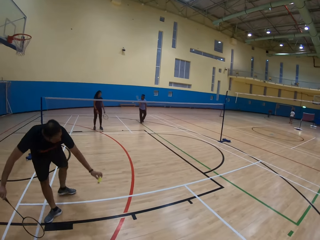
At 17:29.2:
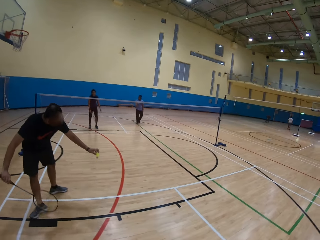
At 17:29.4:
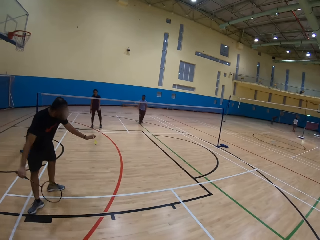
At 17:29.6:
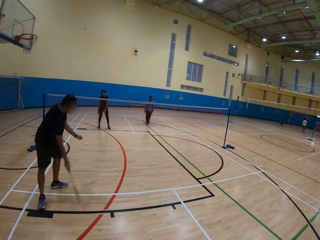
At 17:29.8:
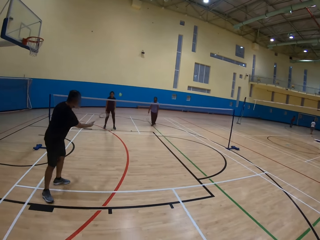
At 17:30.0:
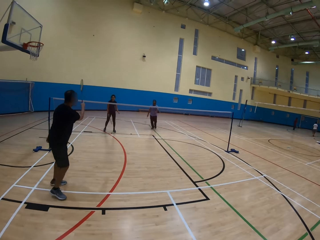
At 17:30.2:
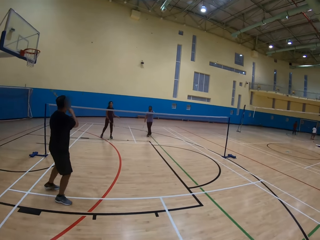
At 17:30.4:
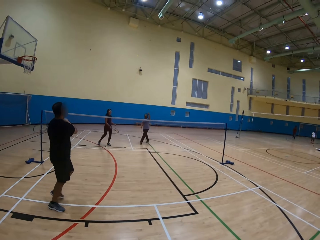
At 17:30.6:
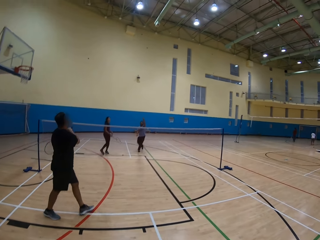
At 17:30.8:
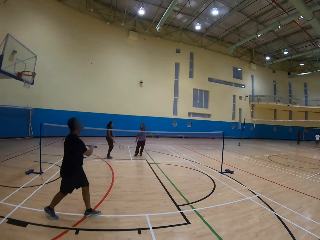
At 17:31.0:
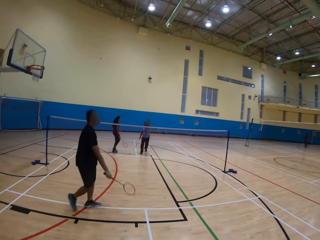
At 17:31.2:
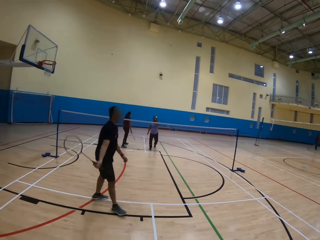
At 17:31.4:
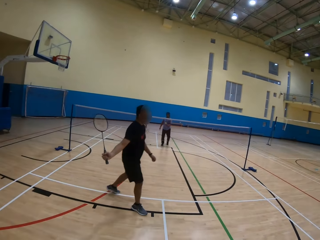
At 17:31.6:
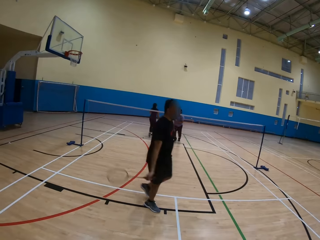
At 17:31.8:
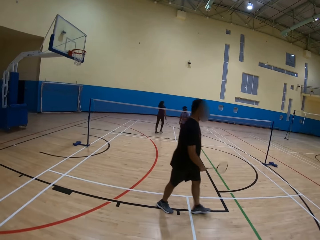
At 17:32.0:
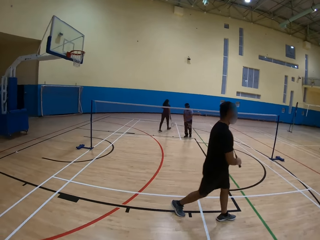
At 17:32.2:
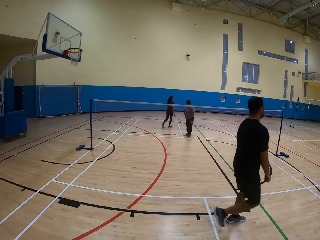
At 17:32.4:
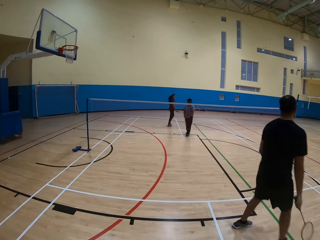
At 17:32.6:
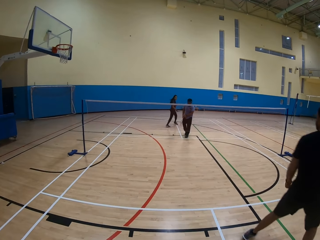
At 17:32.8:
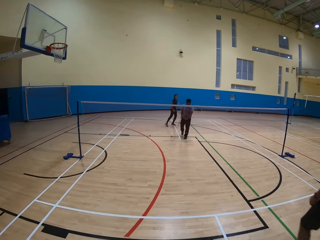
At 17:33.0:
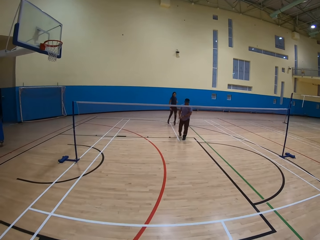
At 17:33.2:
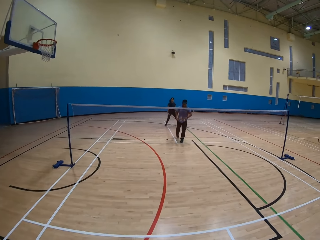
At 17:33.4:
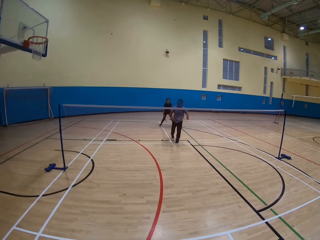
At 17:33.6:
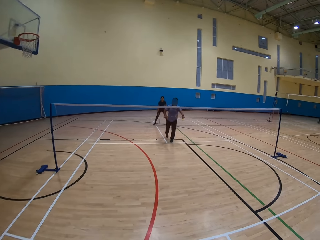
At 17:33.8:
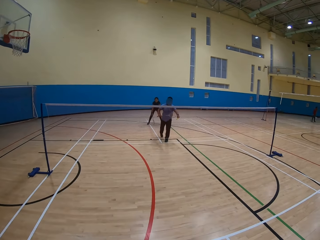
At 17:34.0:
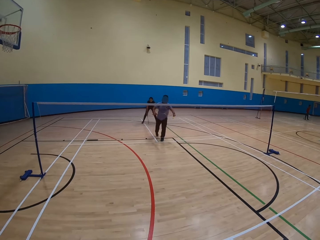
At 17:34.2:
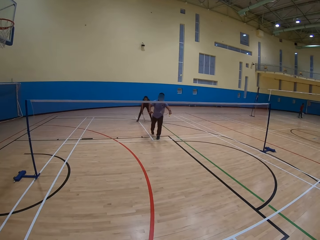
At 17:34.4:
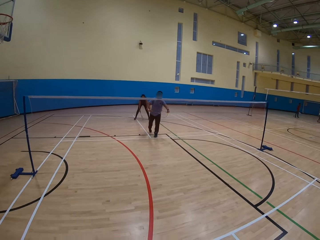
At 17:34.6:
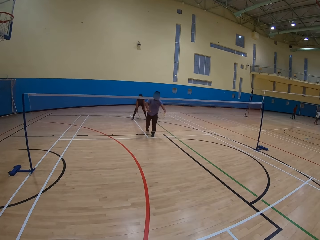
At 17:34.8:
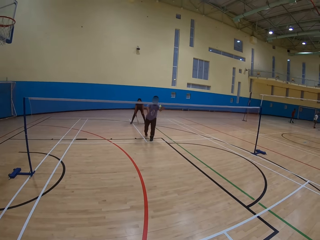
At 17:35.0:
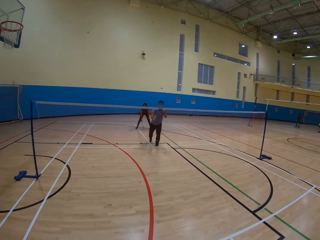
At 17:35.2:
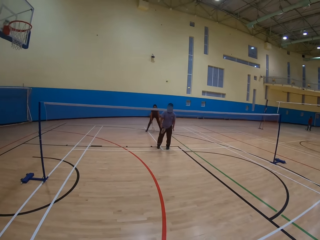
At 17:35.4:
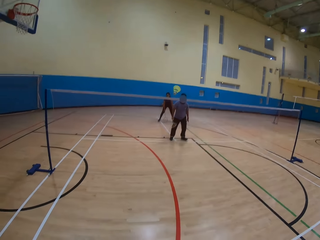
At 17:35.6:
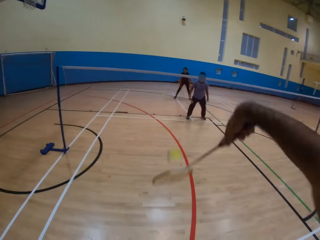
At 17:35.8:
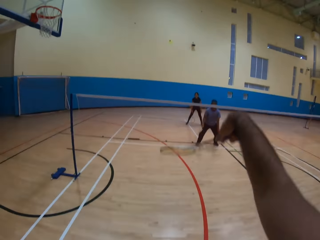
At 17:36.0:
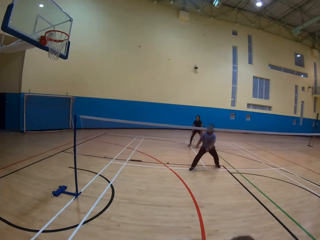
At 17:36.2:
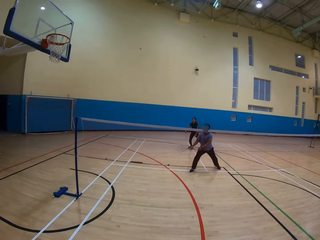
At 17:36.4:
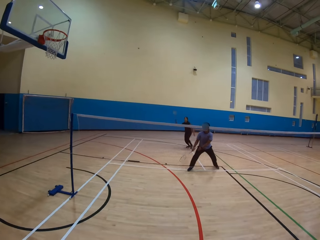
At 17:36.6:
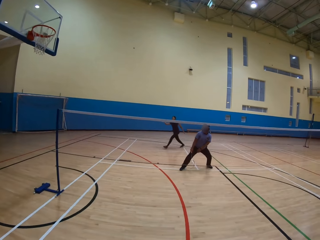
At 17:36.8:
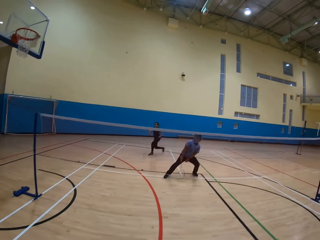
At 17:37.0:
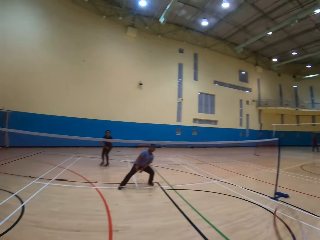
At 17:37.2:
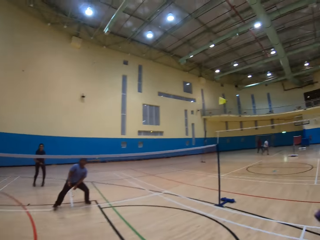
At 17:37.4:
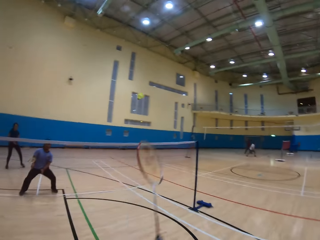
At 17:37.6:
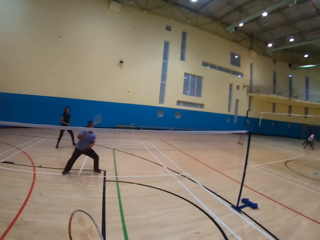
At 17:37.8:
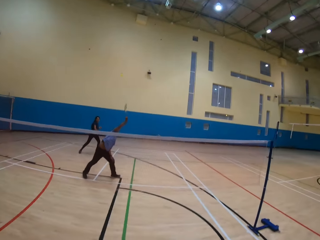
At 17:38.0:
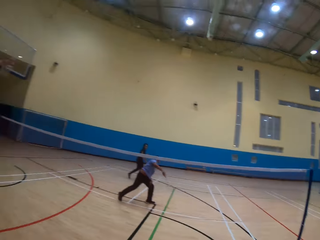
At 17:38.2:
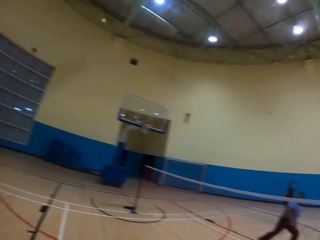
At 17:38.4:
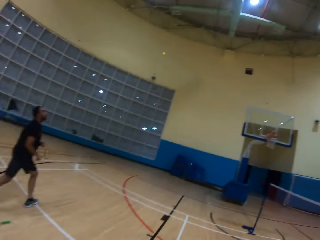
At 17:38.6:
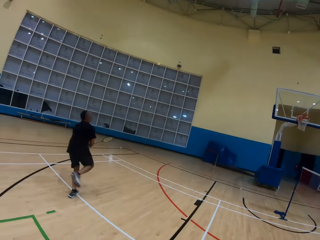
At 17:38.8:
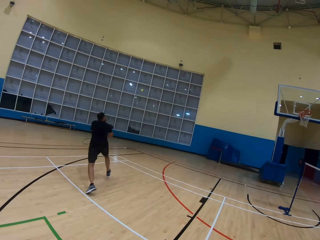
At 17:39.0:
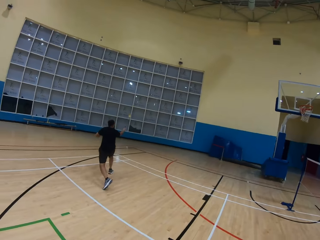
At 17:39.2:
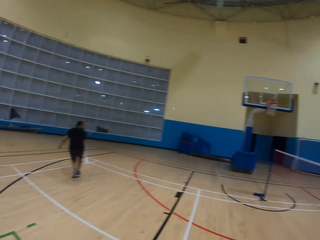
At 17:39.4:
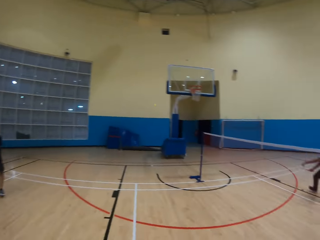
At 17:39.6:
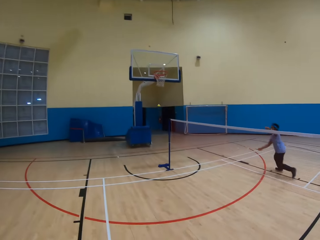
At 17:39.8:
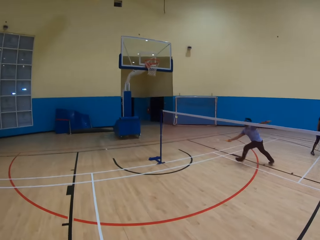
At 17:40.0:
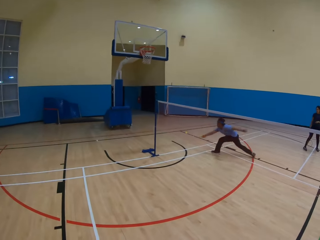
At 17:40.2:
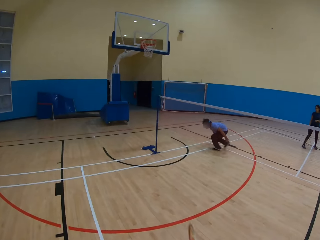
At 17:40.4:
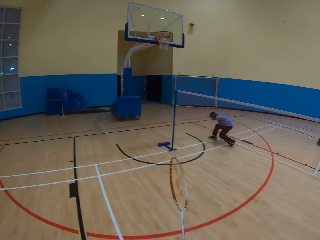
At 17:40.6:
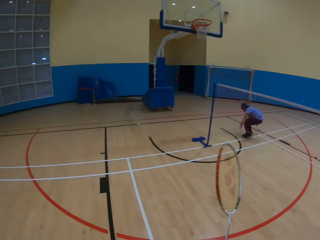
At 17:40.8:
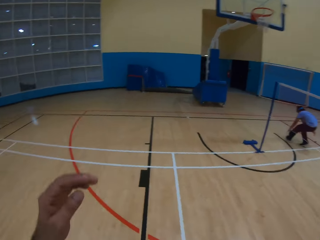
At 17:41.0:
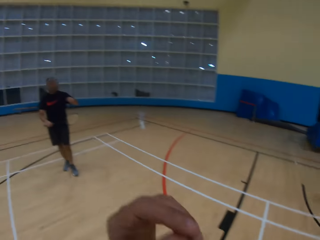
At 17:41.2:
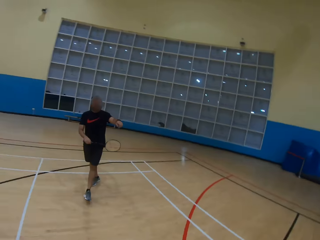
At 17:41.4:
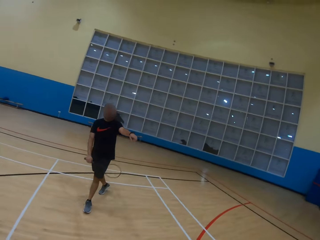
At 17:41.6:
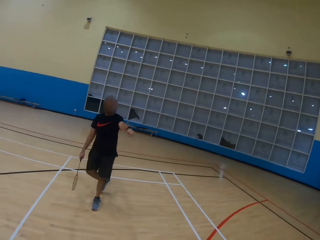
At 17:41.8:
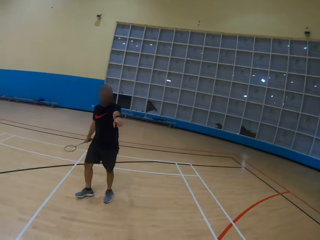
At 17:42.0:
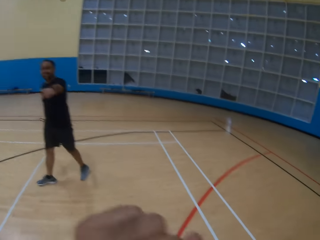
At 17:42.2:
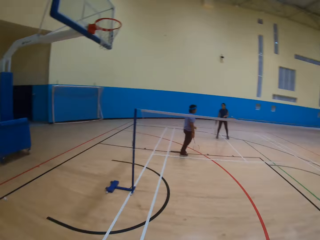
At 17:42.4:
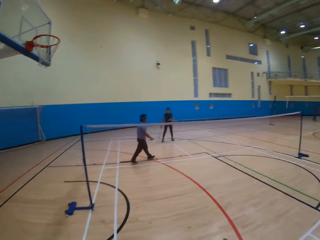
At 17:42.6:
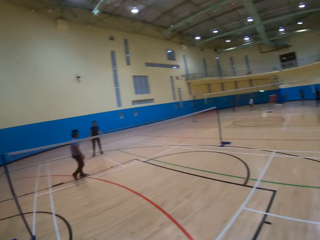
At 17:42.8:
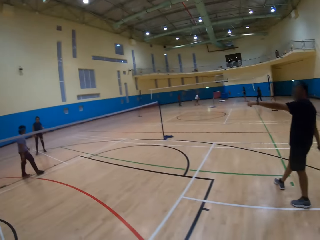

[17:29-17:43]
A man plays the game. The man hits the shuttlecock. Another man picks up the shuttlecock. The first man moves around. A woman moves around. The other man hits the shuttlecock and plays the game. The camera wearer hits the shuttlecock. They play the game. The woman hits the shuttlecock and moves around. The camera wearer hits the shuttlecock. The other man plays the game and hits the shuttlecock. The camera wearer looks around. The first man hits the shuttlecock and plays the game. The other man plays the game. The camera wearer looks at the first man. The first man points at something.

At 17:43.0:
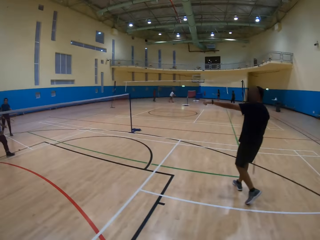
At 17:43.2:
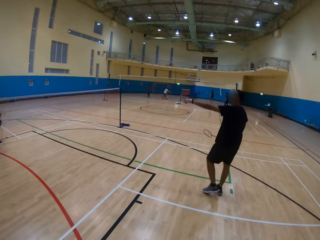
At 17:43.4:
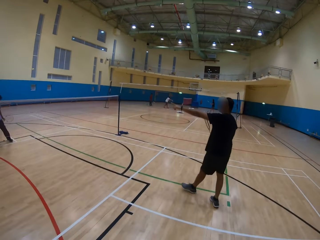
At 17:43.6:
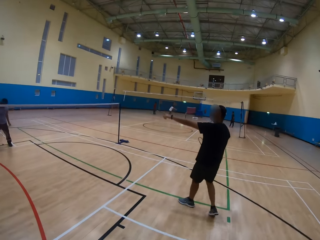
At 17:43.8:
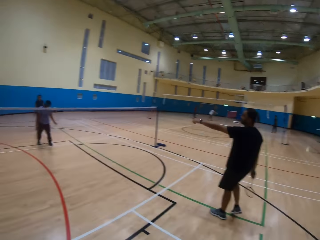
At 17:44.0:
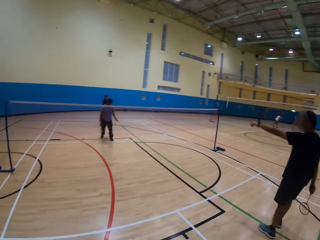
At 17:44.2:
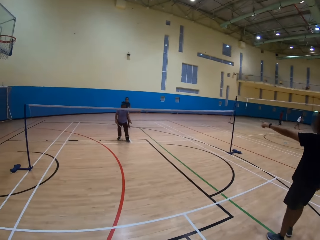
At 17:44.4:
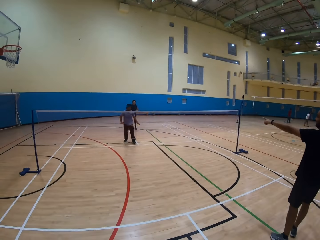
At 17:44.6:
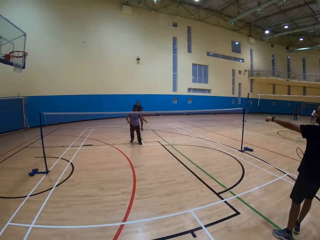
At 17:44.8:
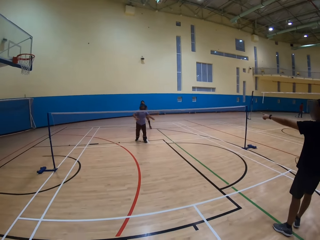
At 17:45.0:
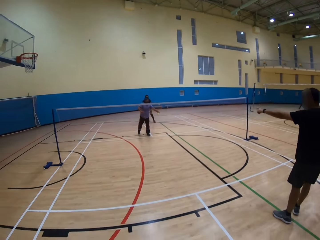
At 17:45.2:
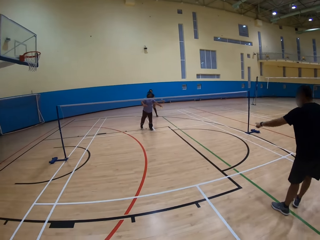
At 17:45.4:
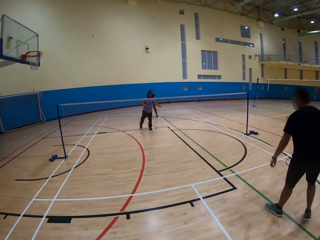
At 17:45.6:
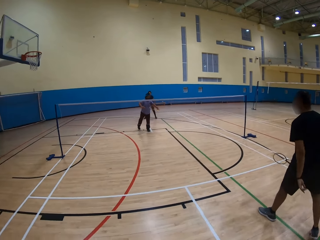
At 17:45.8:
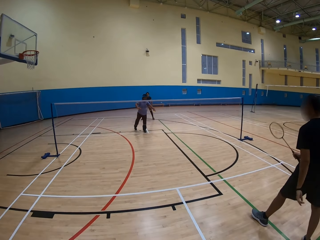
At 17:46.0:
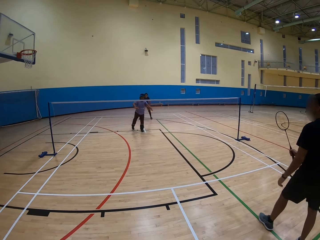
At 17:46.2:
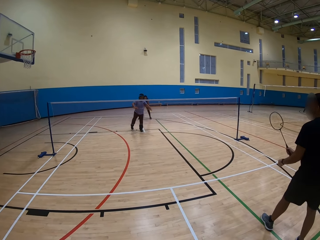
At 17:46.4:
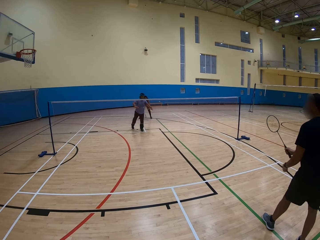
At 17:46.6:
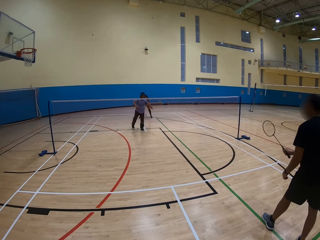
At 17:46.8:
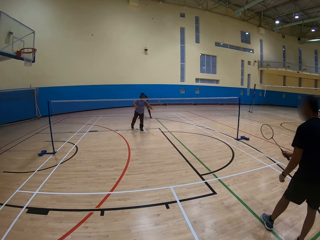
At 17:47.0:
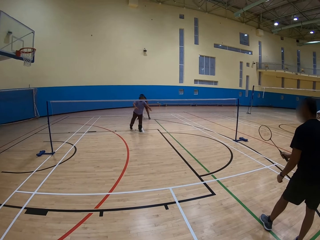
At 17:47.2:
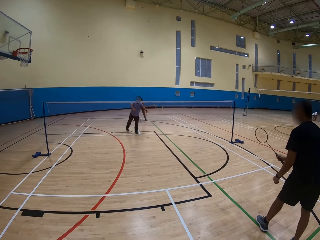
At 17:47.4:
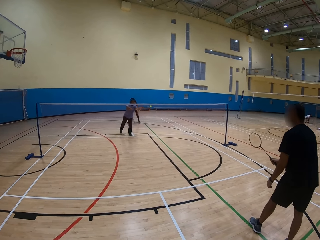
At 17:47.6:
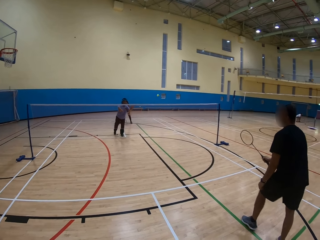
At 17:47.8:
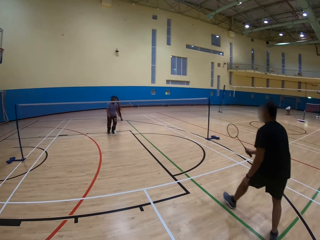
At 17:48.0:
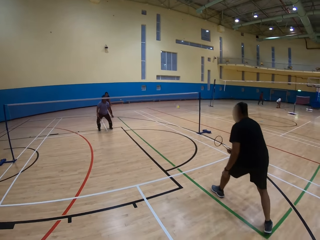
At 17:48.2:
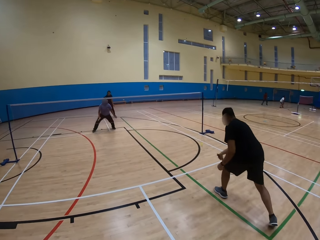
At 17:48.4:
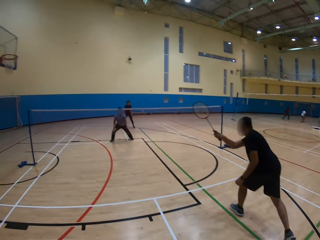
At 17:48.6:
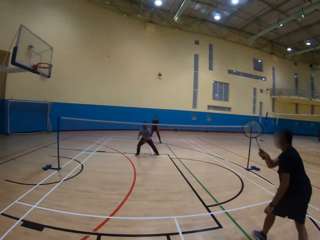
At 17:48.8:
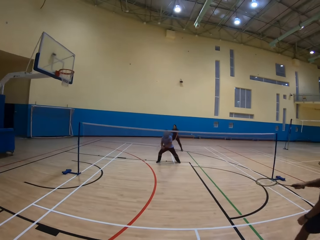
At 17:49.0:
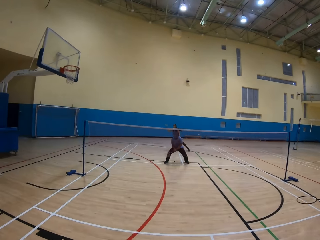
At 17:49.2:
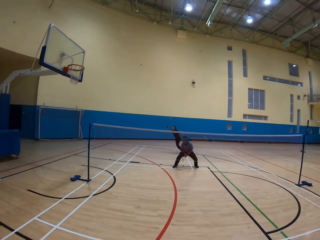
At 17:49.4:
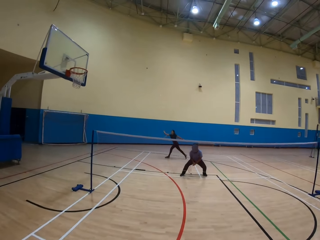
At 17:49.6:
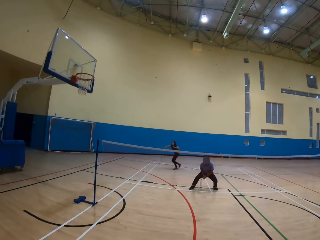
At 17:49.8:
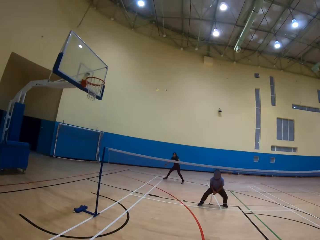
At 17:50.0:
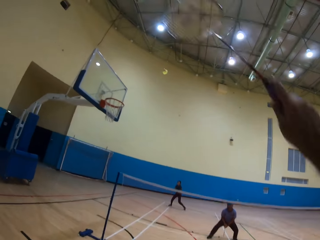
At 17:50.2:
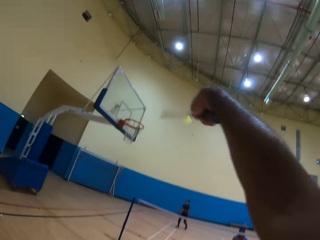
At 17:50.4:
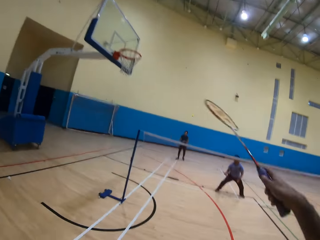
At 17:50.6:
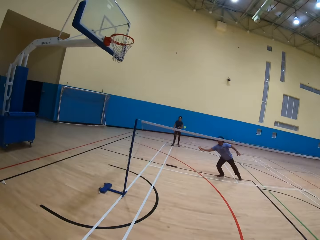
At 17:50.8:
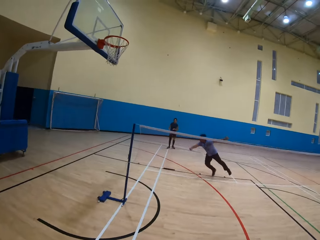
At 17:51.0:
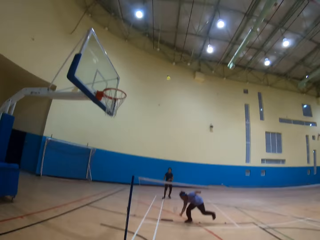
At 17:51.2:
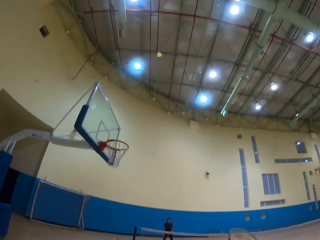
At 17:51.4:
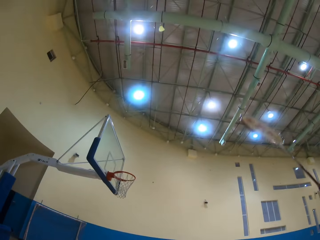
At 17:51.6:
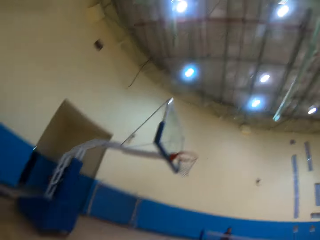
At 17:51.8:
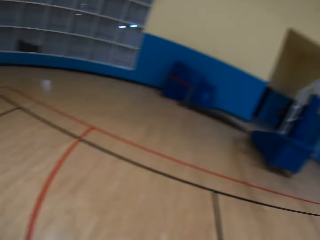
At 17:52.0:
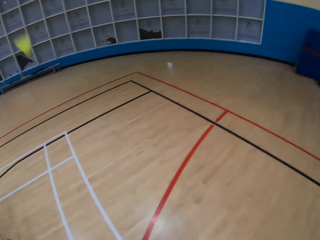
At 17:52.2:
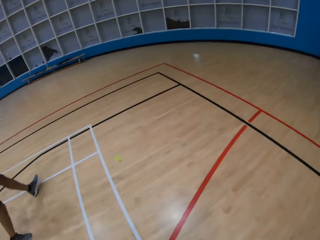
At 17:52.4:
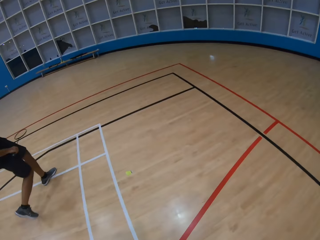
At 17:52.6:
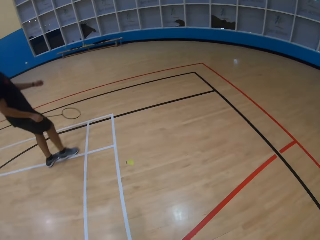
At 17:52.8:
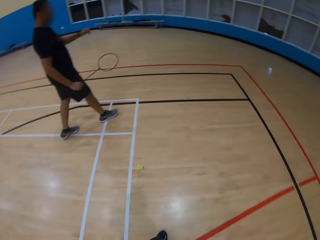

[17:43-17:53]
A man moves around. Another man moves around and points at something. The first man hits the shuttlecock. The other man hits the shuttlecock. The first man plays the game. A woman moves around and hits the shuttlecock. The camera wearer hits the shuttlecock. The first man plays the game and hits the shuttlecock. The camera wearer hits the shuttlecock.
